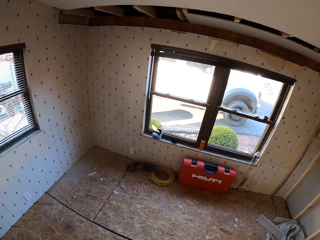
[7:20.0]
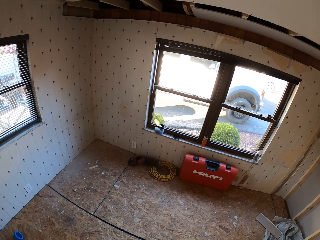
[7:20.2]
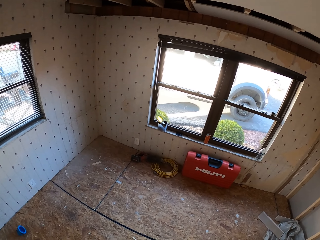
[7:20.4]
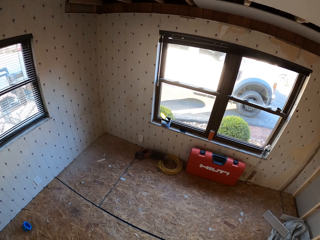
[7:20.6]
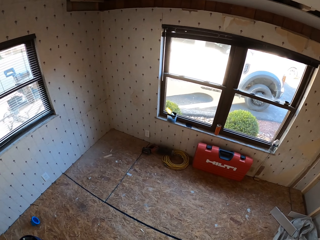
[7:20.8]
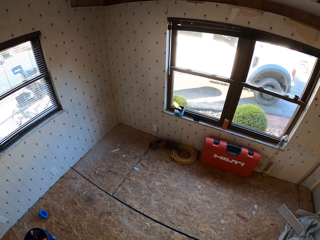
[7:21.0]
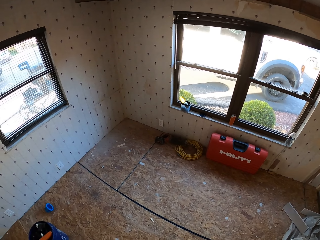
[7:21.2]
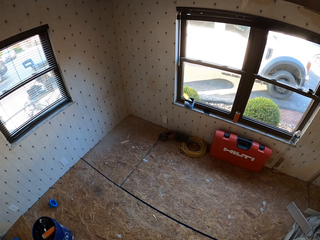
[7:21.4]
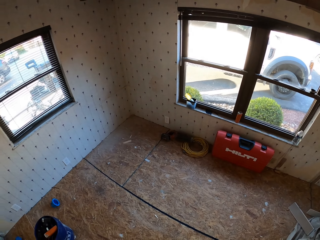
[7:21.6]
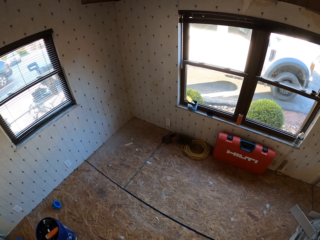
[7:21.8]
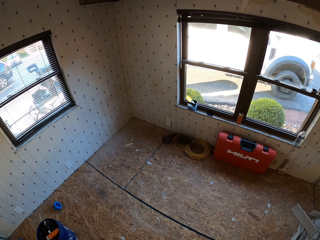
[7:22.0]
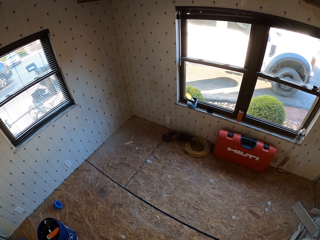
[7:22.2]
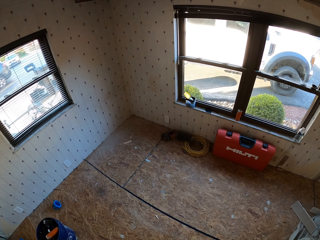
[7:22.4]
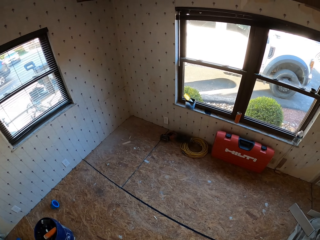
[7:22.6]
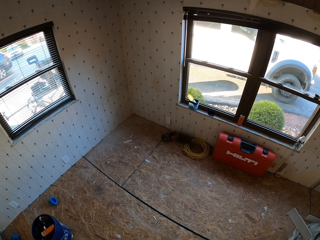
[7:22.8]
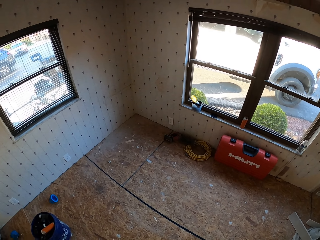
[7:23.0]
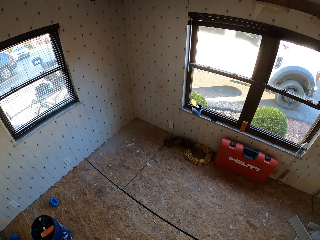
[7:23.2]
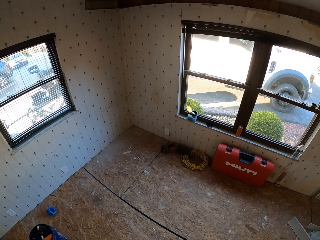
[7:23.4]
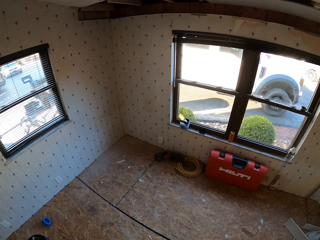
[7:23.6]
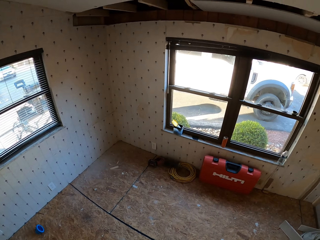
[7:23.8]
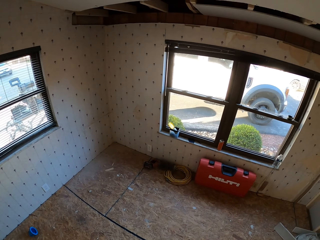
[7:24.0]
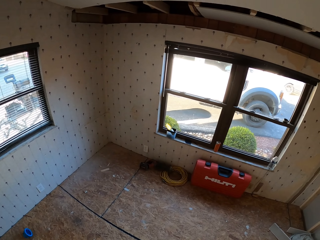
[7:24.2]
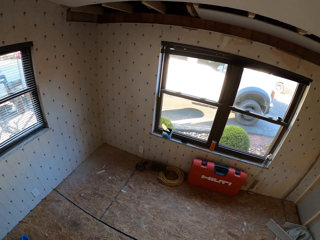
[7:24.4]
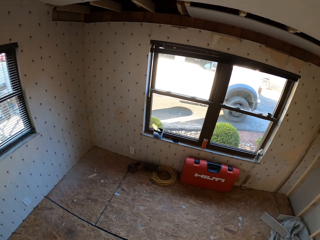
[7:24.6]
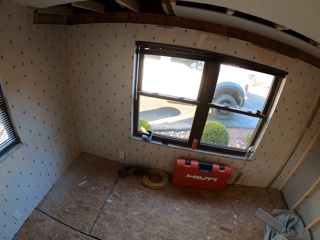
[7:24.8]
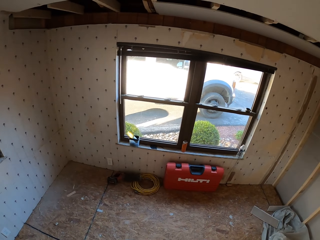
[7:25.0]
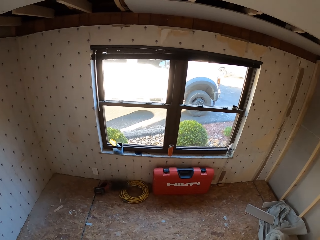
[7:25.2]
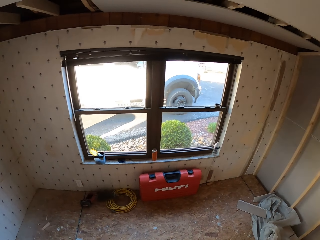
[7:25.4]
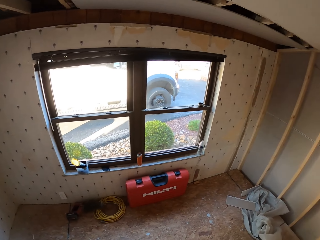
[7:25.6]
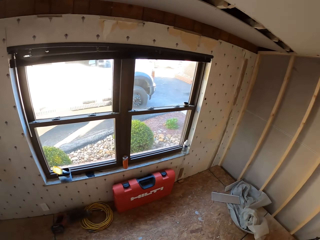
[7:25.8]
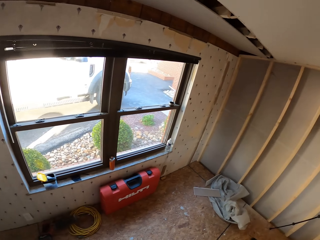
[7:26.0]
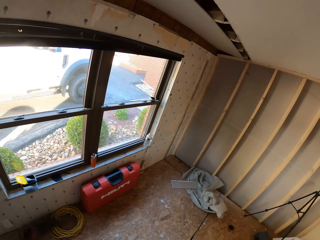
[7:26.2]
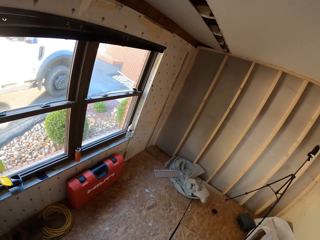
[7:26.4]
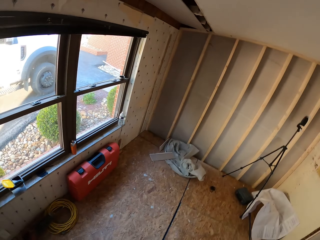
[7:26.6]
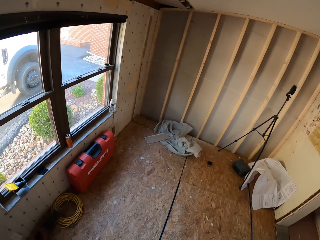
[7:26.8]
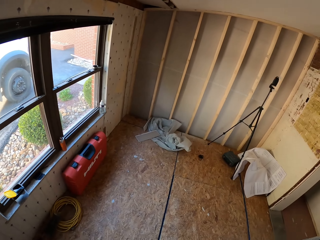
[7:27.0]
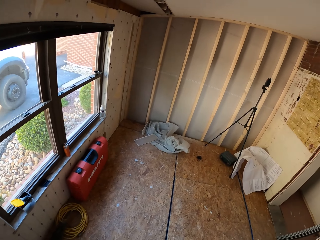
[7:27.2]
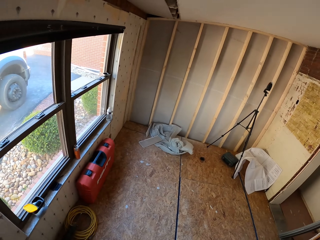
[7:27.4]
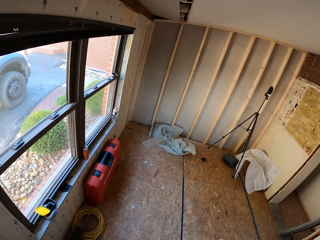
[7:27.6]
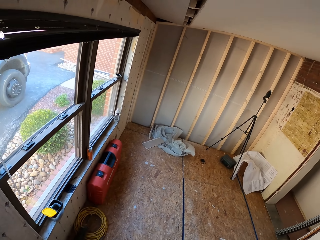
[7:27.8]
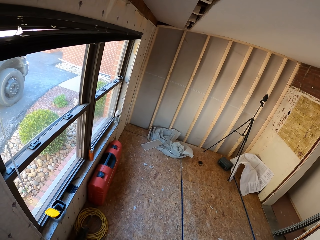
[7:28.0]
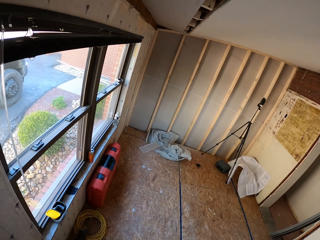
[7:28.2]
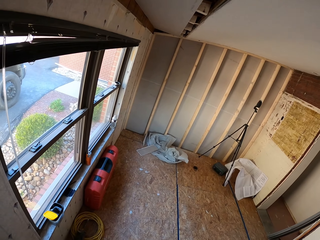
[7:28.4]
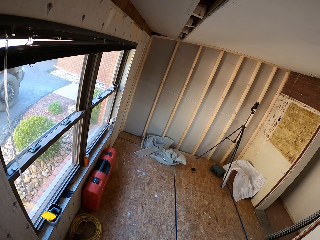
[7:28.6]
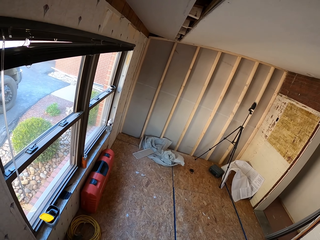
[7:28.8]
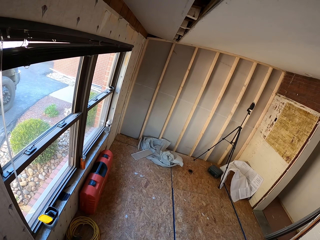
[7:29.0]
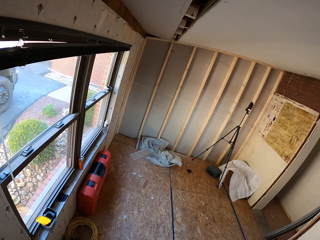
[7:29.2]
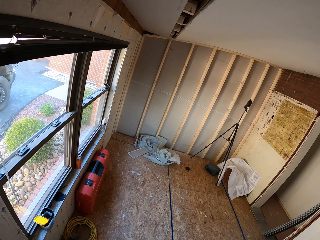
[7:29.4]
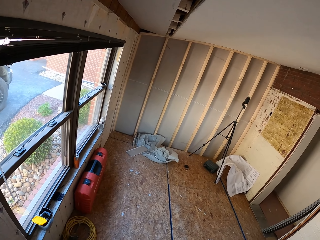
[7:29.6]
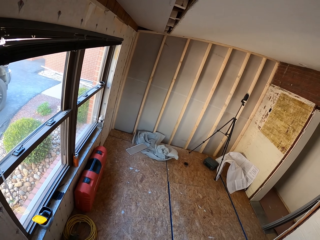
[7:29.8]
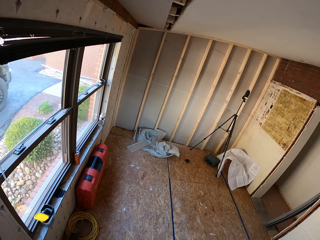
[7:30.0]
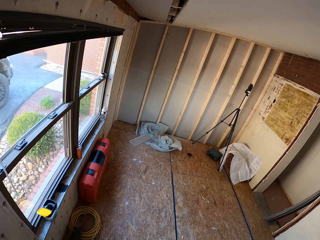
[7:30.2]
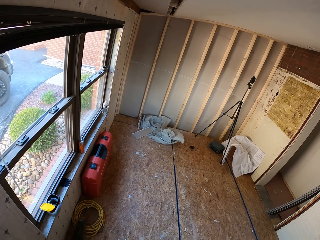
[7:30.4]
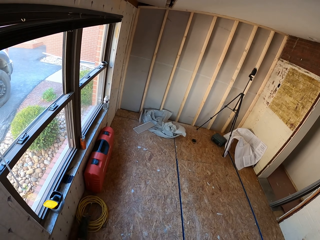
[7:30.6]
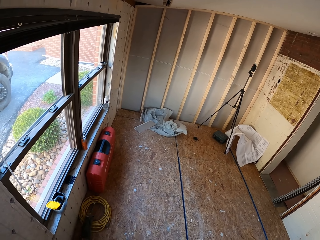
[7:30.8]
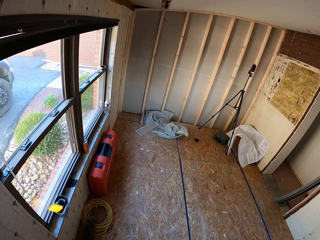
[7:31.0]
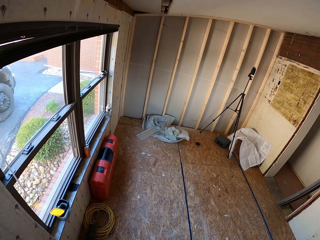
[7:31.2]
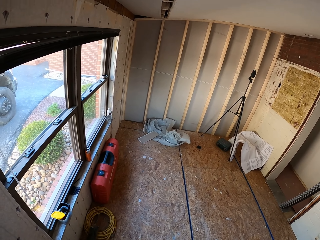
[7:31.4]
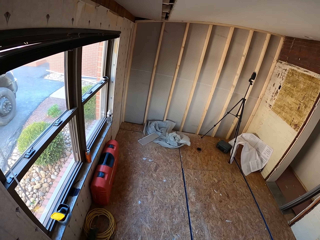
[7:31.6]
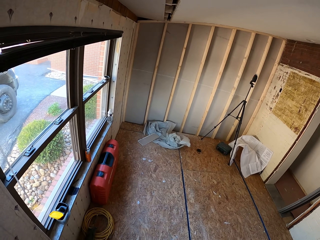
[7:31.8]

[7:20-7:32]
The camera wearer walks around. They turn around.

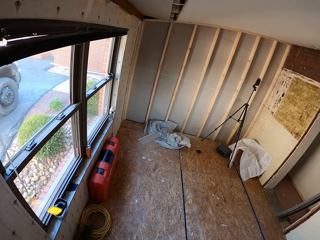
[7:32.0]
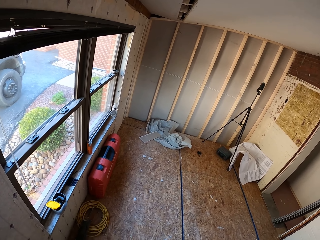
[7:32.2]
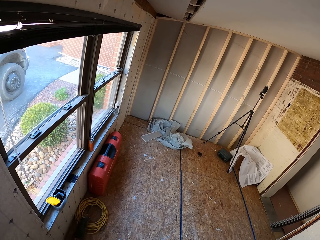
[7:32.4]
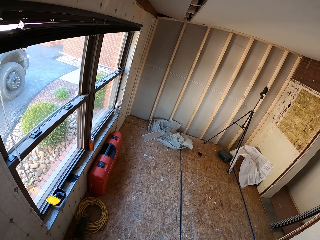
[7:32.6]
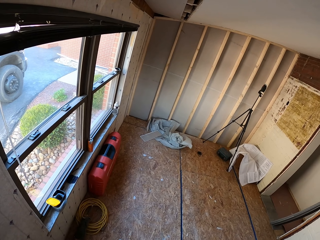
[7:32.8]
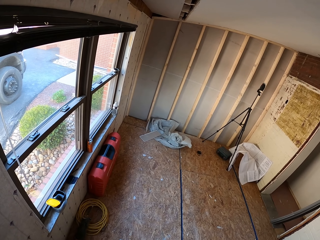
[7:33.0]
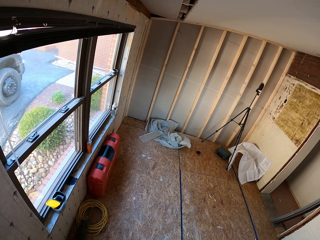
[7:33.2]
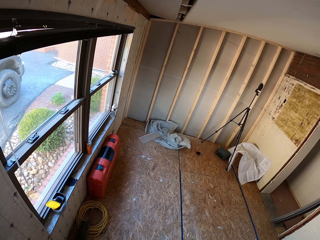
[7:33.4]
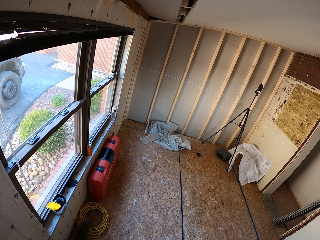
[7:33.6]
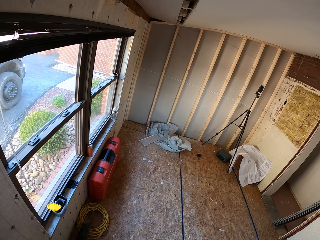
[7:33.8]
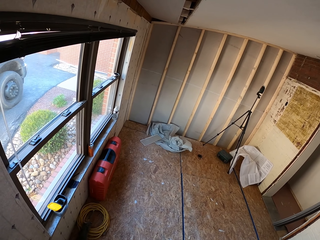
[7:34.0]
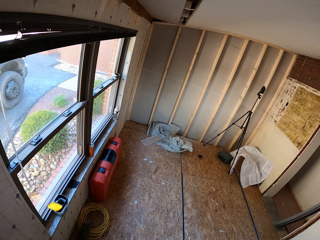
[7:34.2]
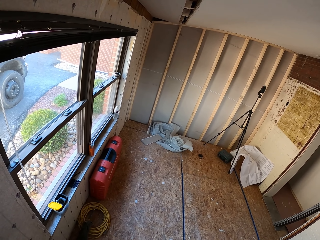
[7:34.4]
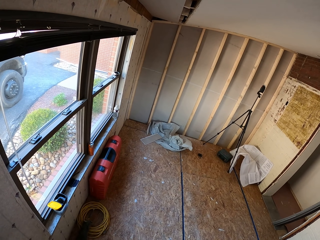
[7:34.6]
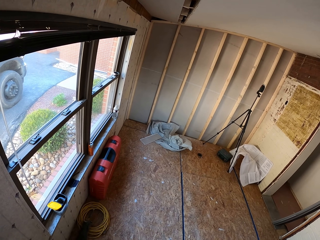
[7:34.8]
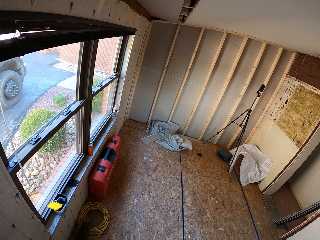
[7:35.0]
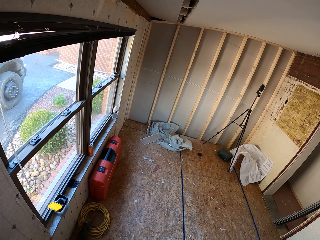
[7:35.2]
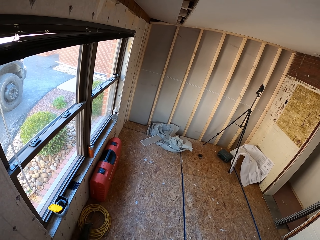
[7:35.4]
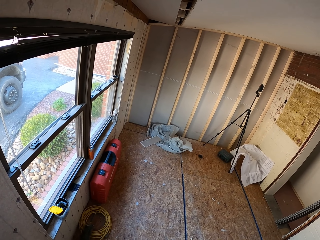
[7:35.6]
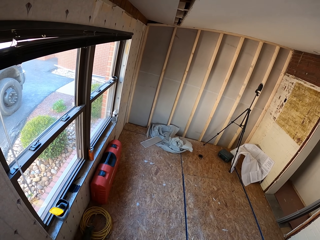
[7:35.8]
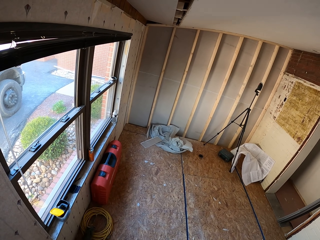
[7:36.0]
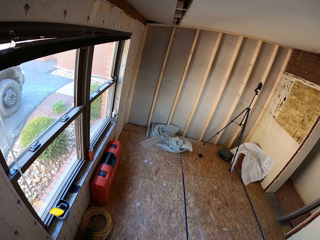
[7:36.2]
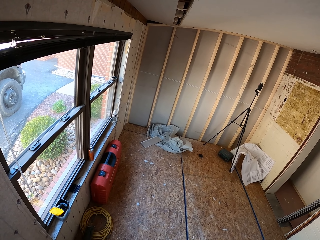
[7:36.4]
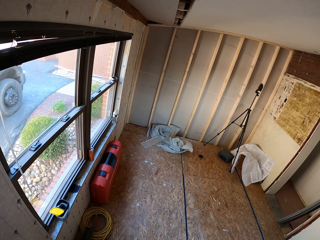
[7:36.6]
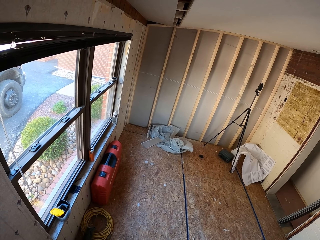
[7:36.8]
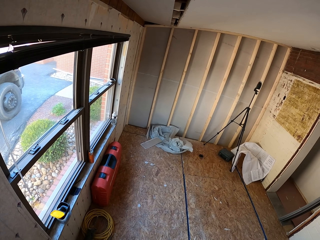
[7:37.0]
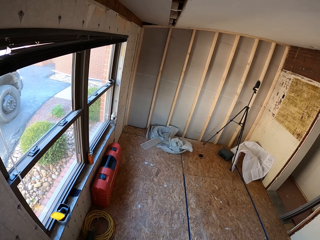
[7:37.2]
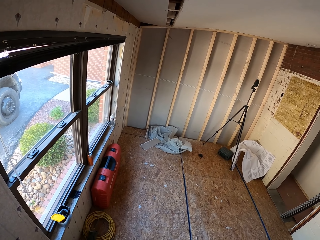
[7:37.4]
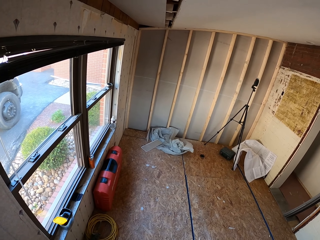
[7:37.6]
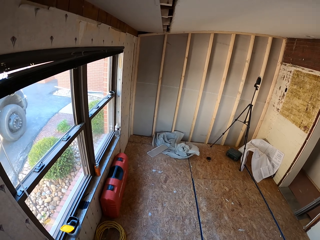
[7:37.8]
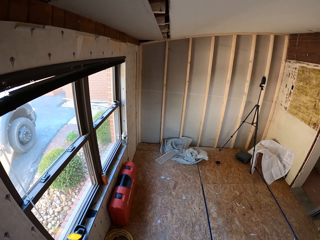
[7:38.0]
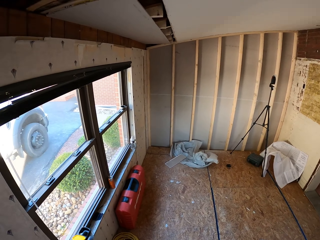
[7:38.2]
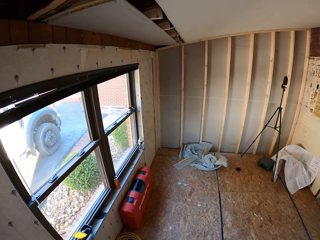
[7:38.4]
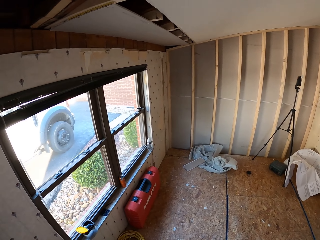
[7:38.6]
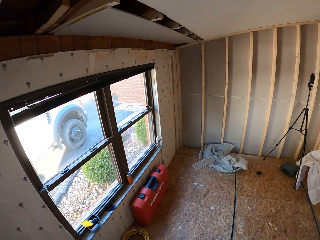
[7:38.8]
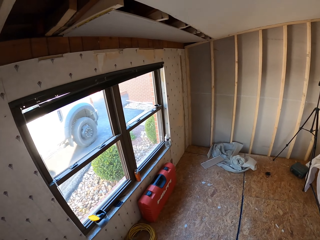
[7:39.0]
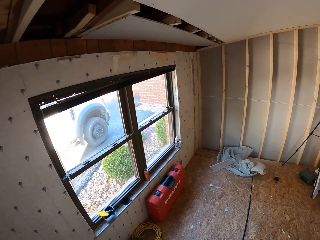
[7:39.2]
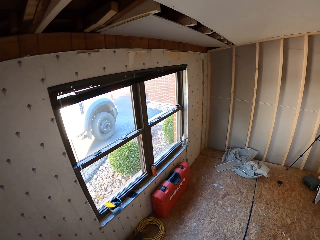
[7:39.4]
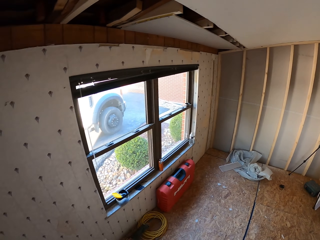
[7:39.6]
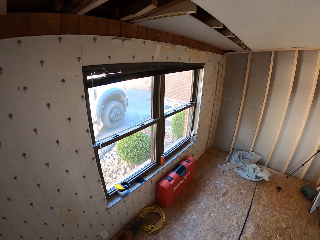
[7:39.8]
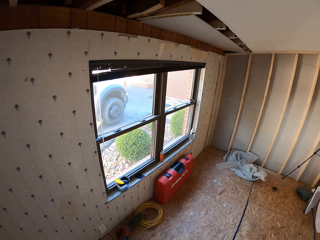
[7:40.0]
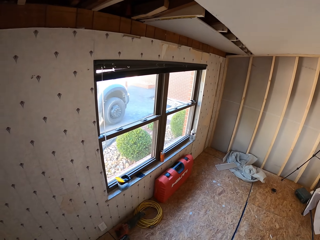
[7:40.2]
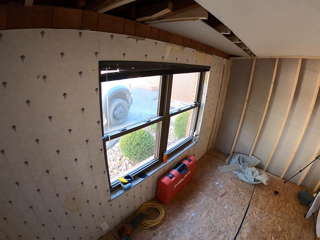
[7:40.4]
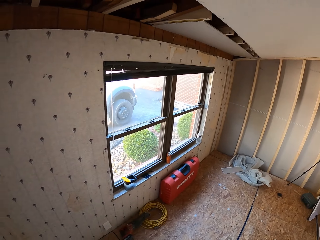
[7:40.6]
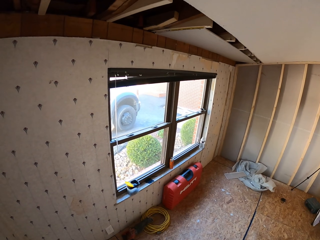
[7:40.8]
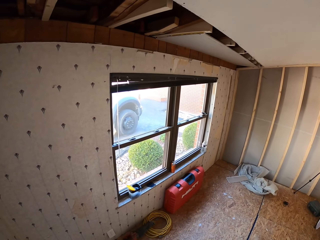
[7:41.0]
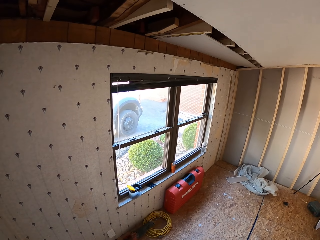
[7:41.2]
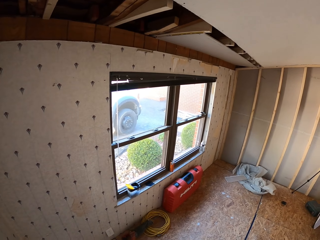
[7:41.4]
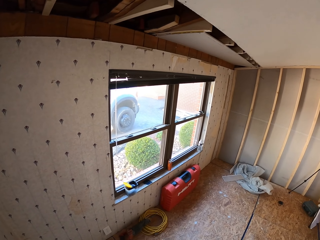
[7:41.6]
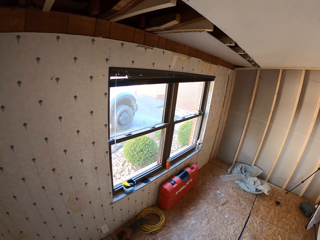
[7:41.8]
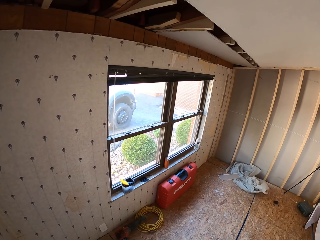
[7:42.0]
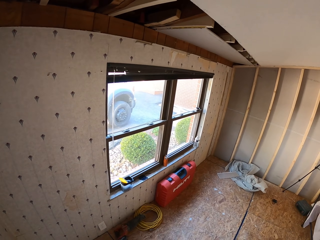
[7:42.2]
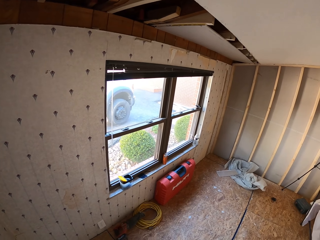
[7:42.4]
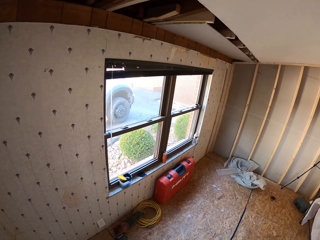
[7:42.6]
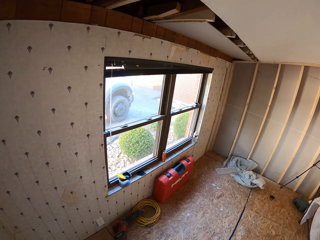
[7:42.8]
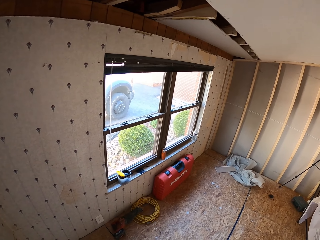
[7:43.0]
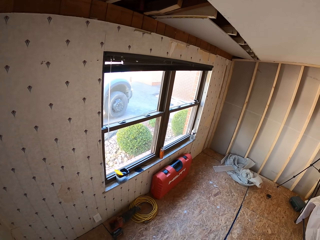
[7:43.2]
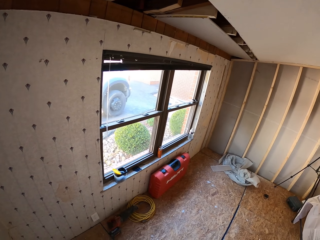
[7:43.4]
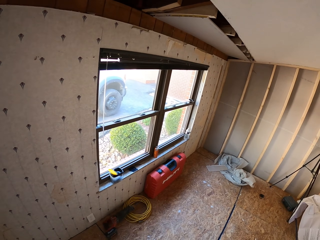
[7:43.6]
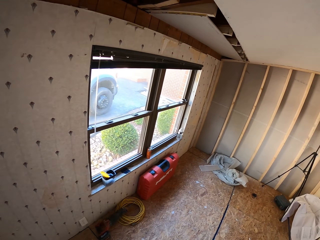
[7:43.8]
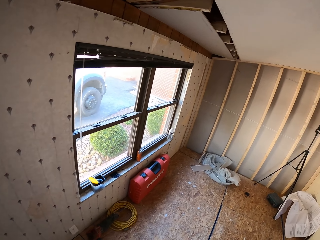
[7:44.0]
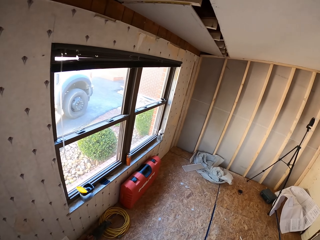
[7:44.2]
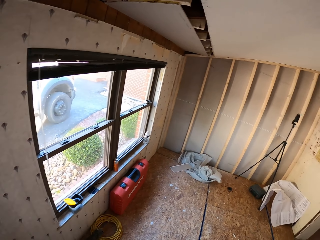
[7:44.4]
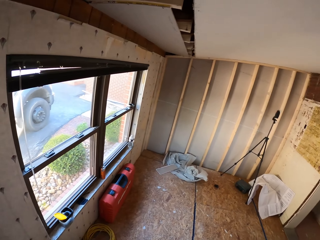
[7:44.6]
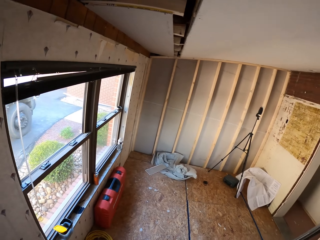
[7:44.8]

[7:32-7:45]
The camera wearer walks around. They turn around.
